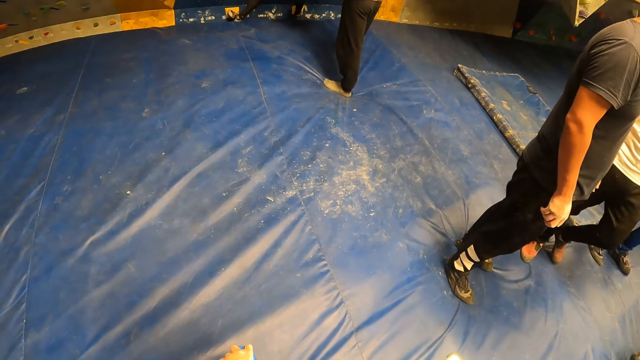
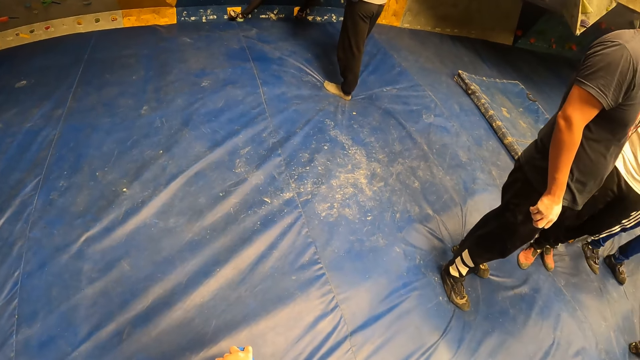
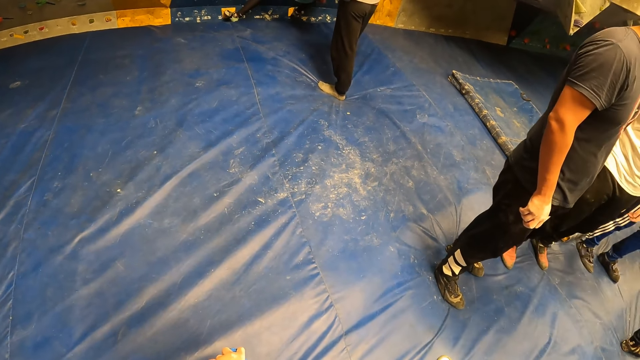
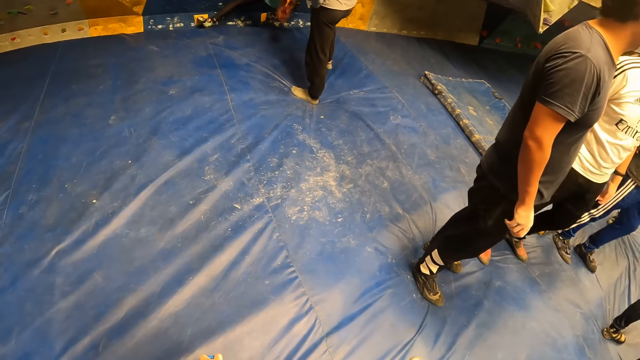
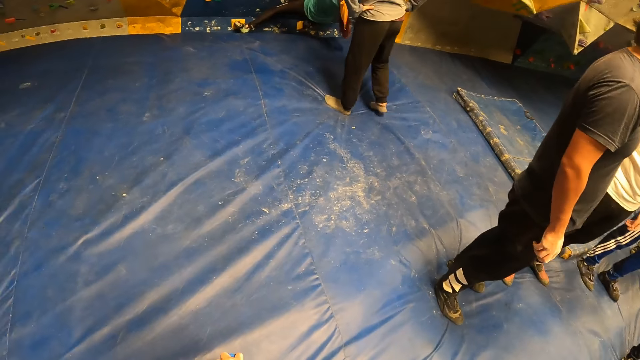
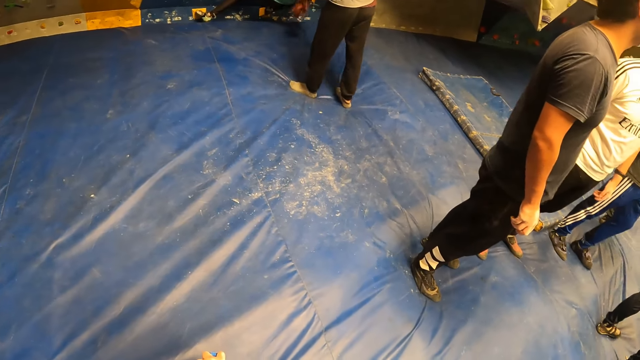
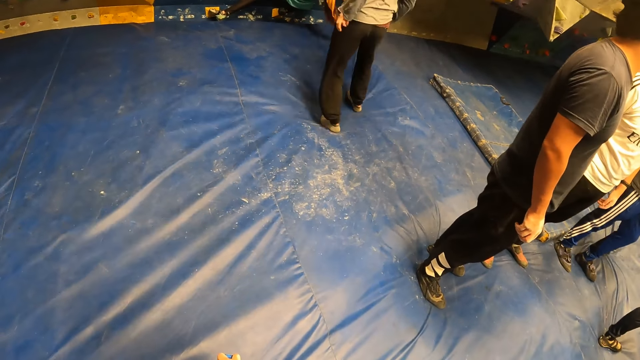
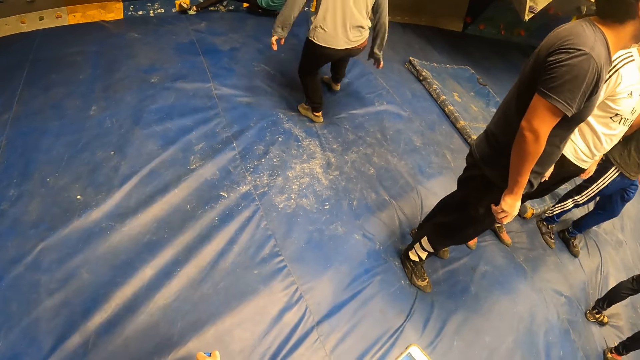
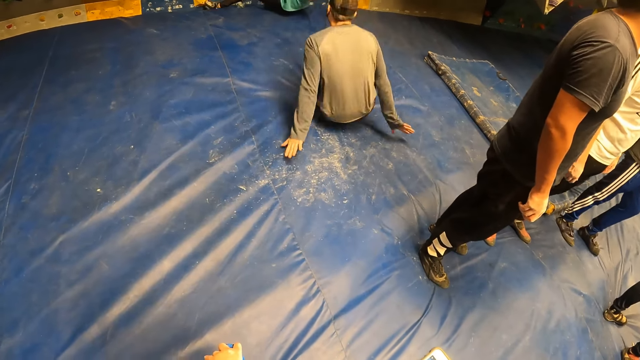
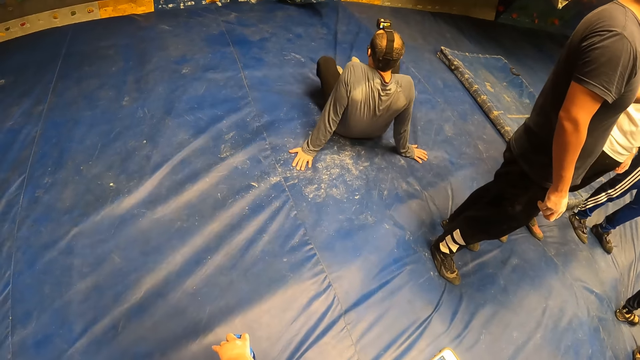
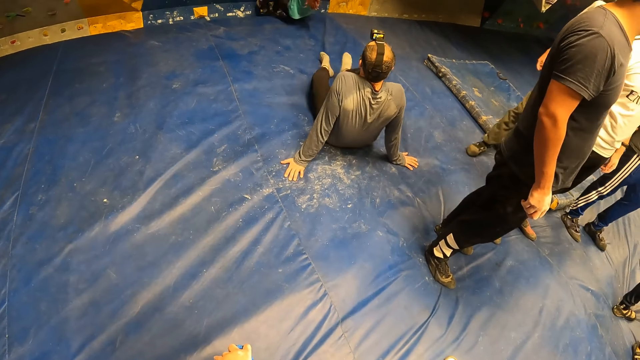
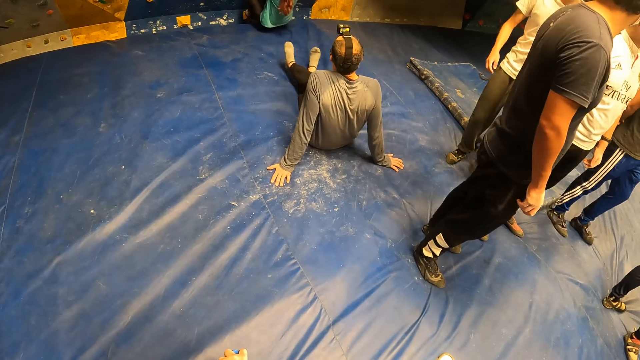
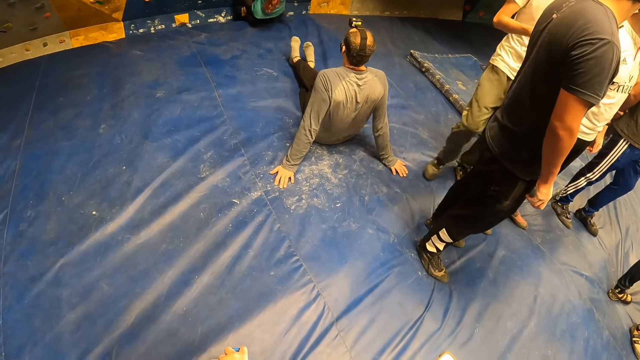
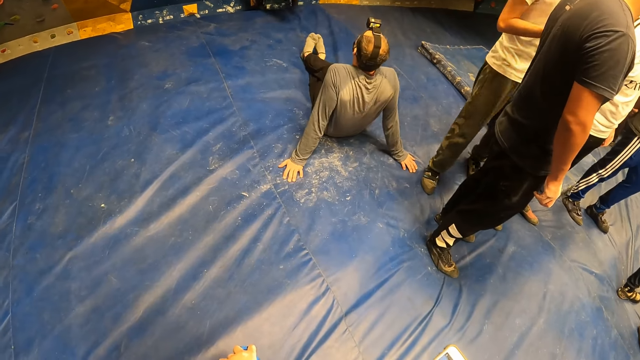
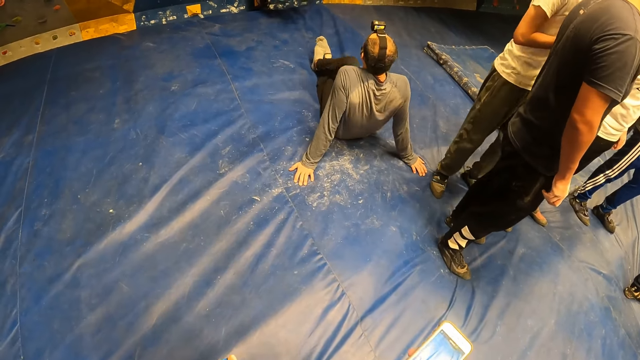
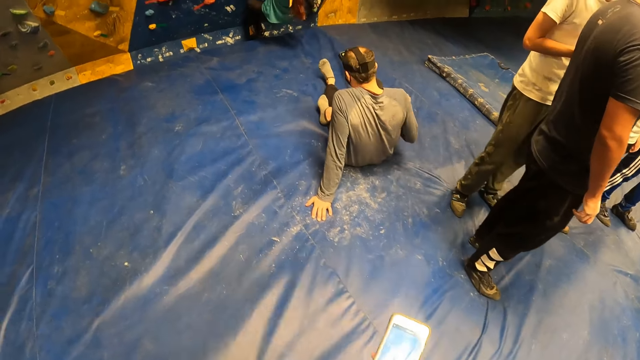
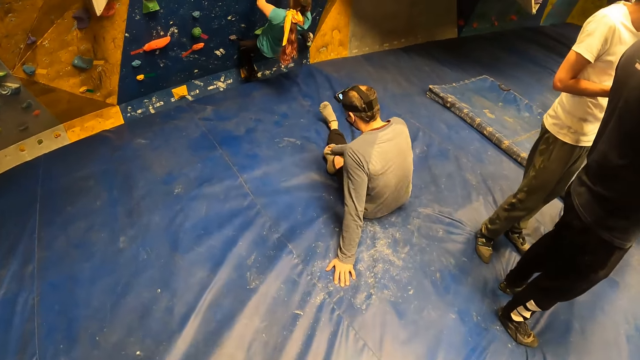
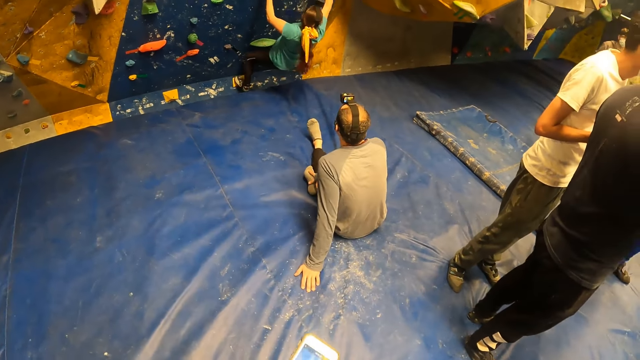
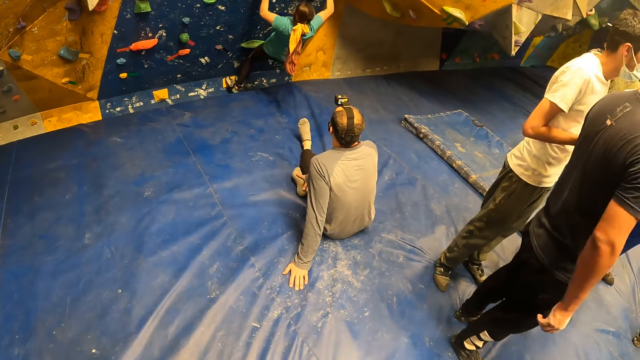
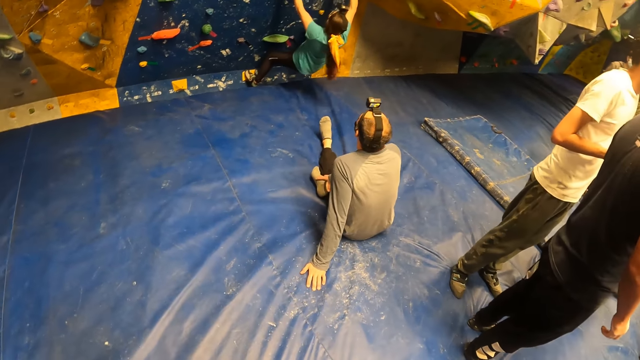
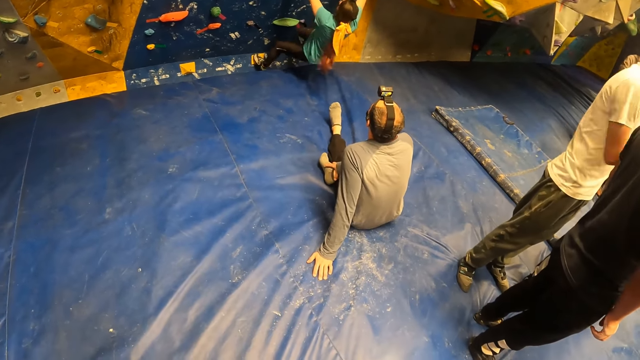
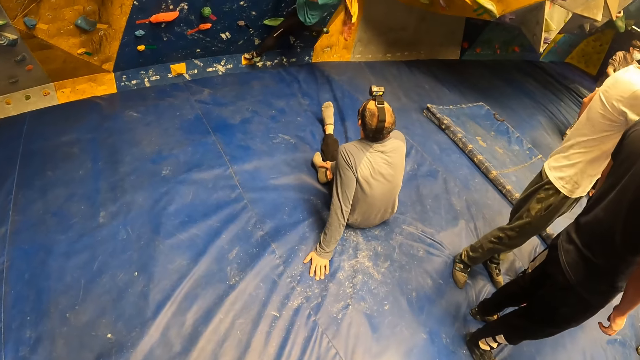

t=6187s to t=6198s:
The camera wearer uses the phone. They look around the room.

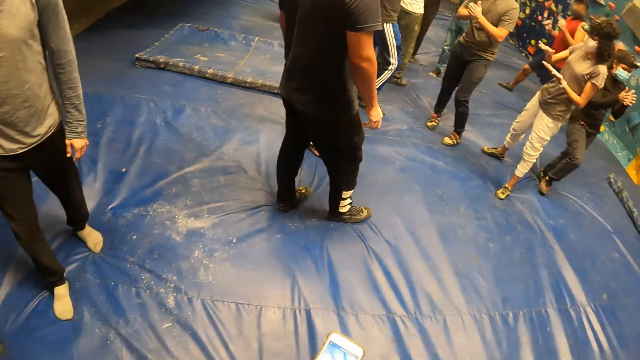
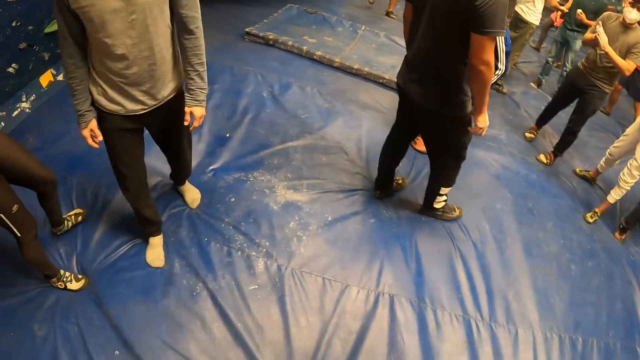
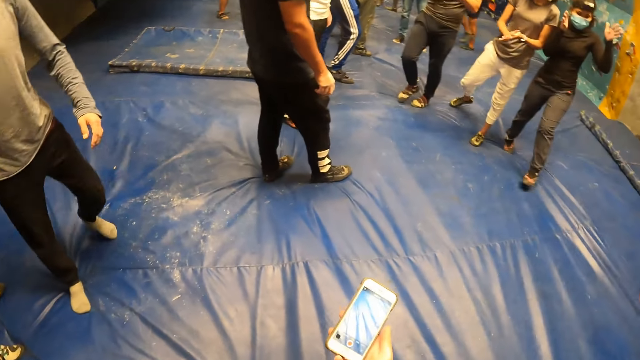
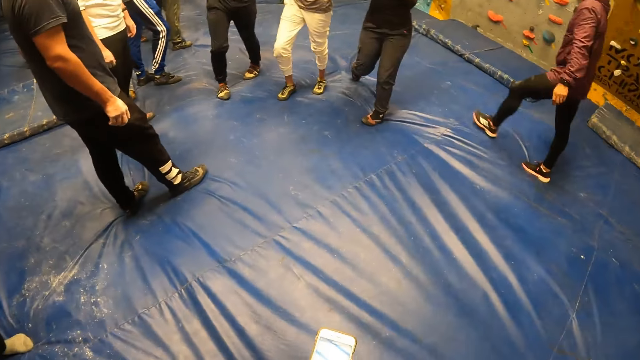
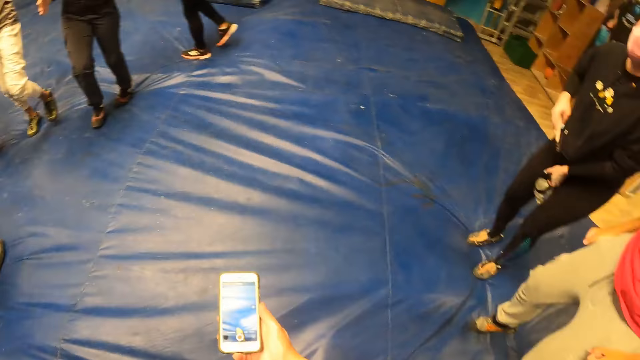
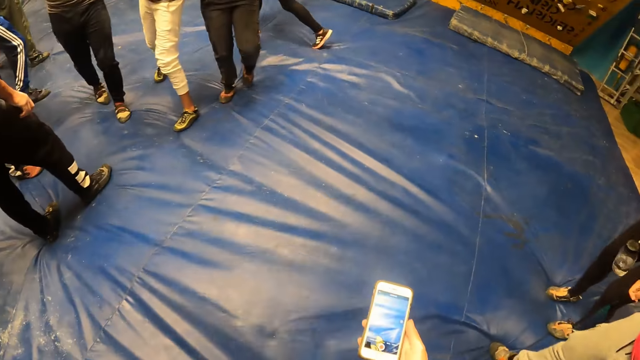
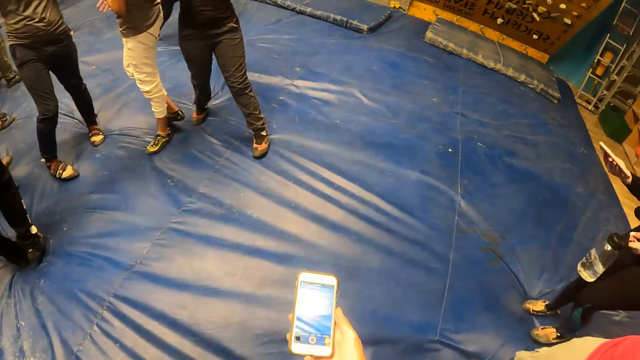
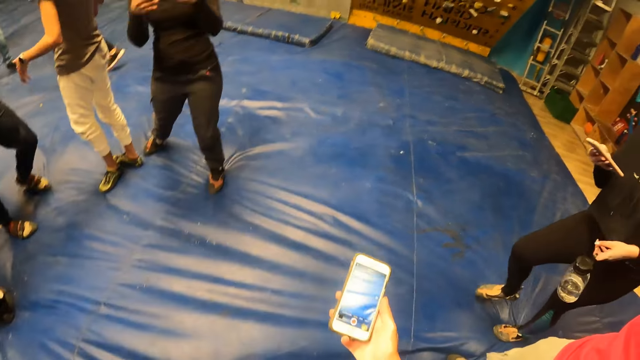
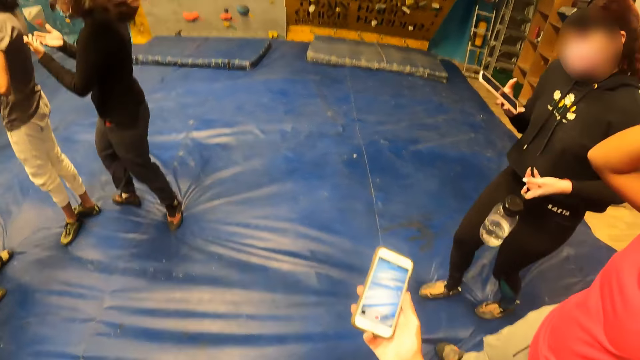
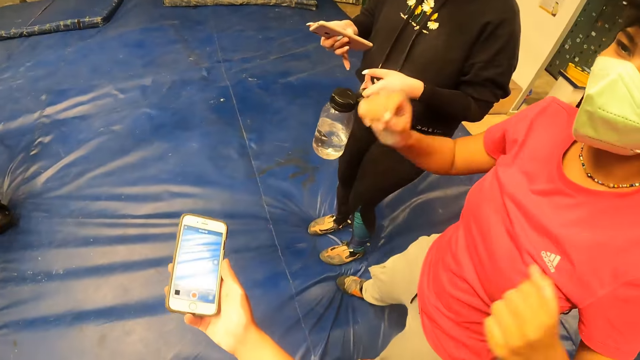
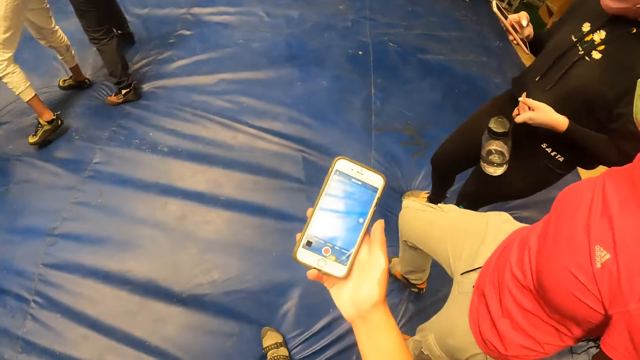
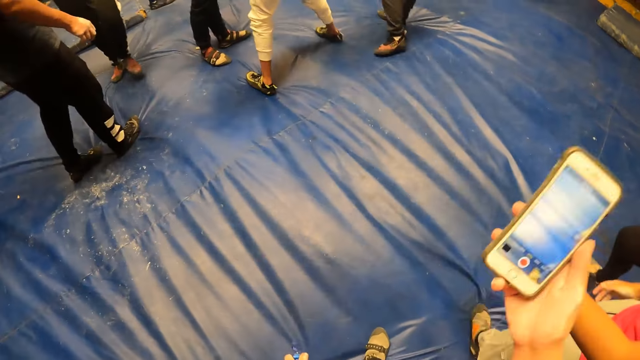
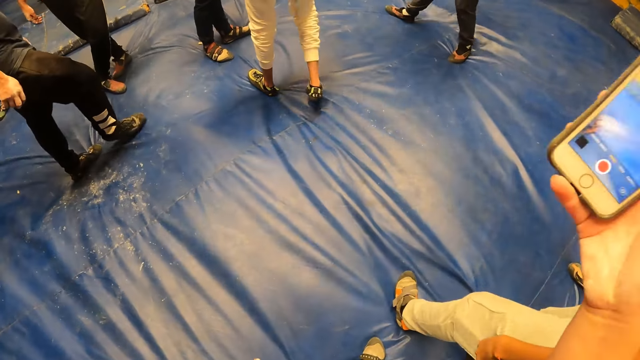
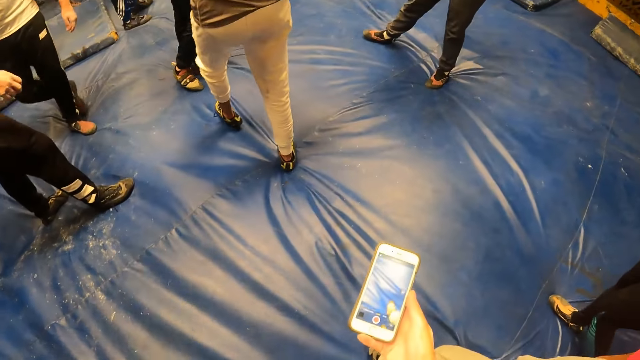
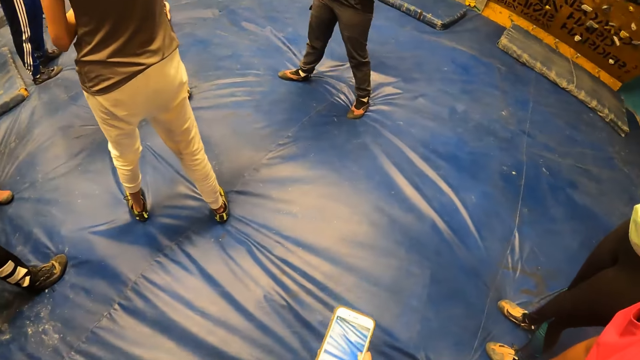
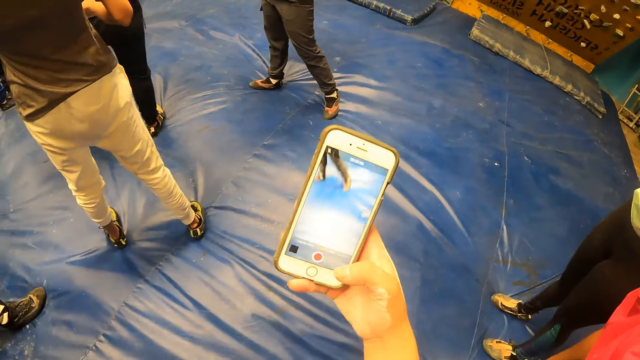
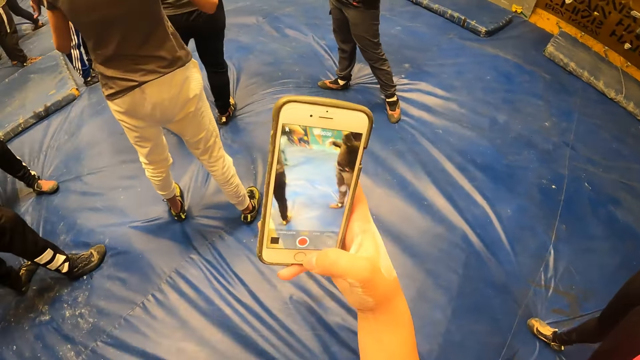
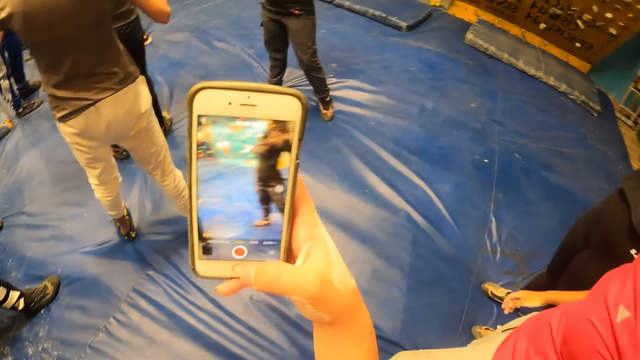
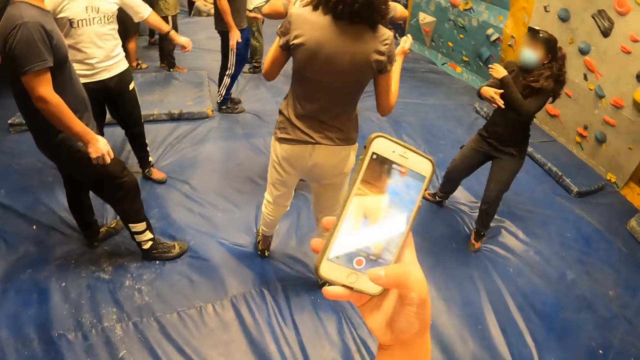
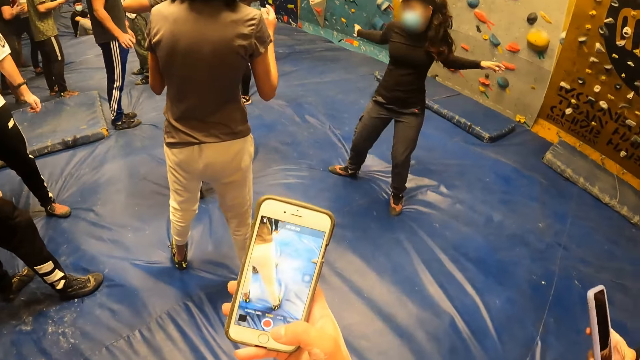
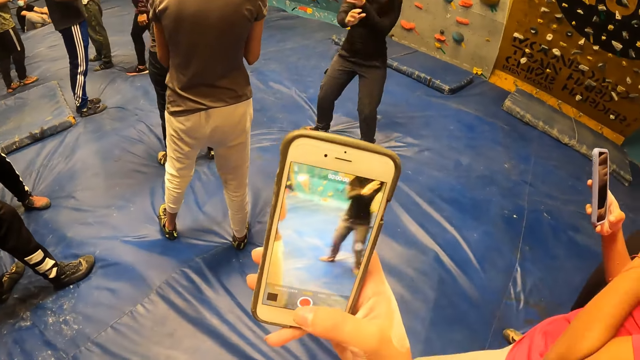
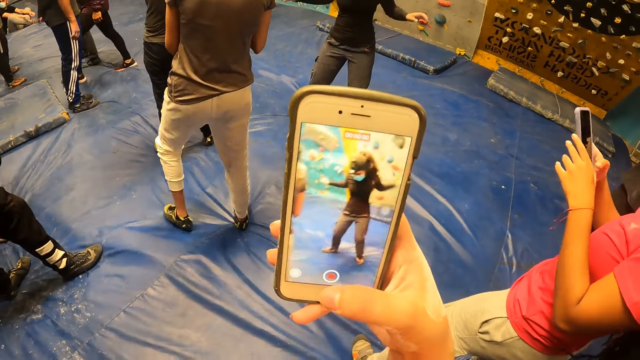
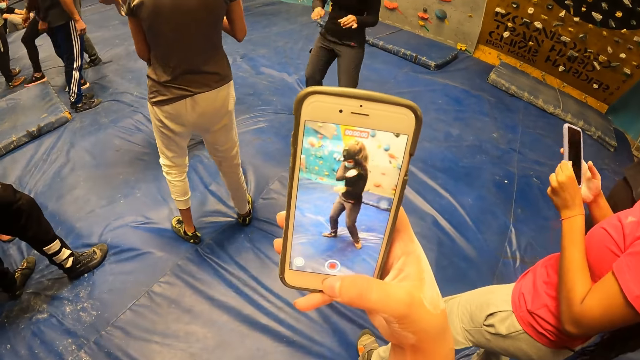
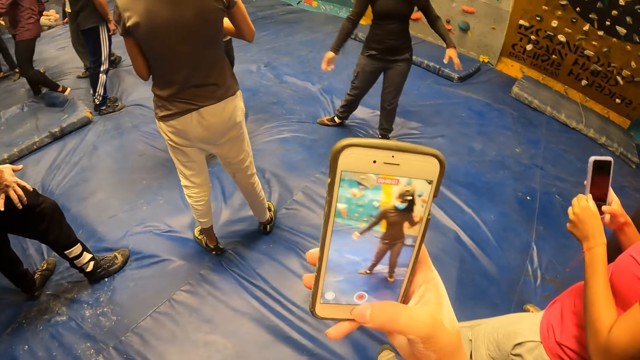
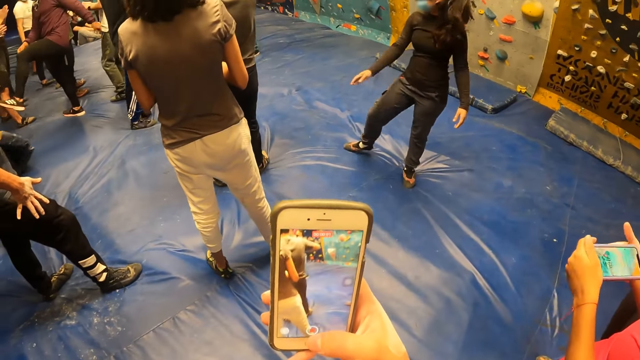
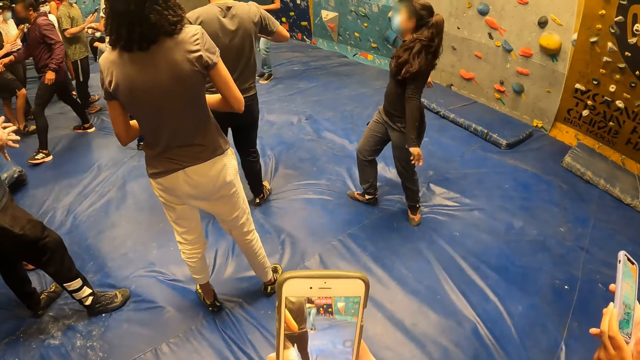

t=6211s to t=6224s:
The camera wearer uses the phone. He records a group of people with the phone with his right hand. He takes photos.
